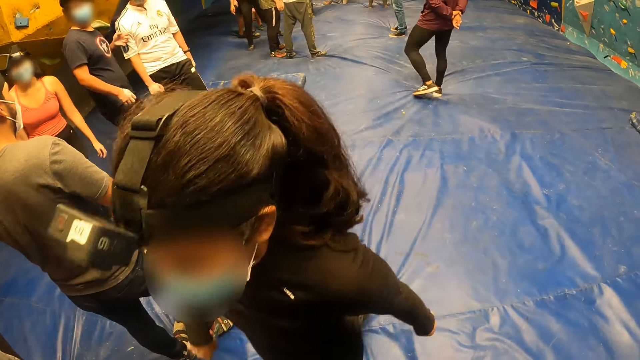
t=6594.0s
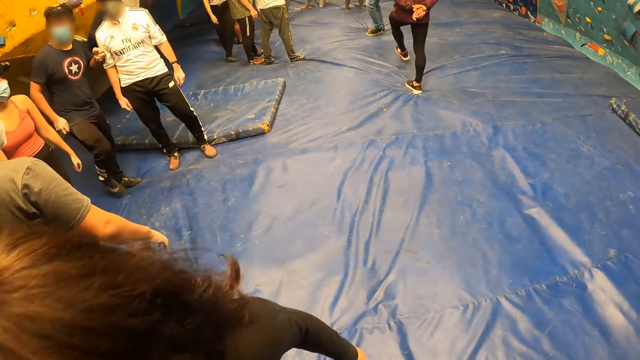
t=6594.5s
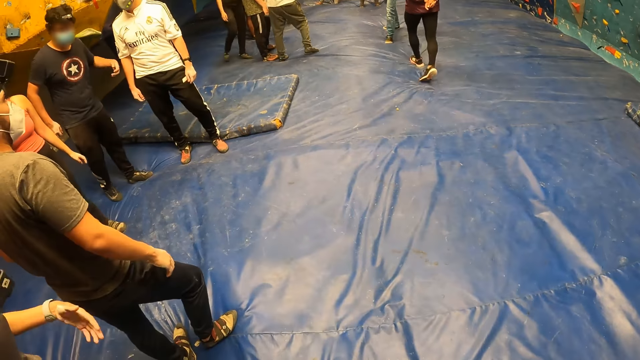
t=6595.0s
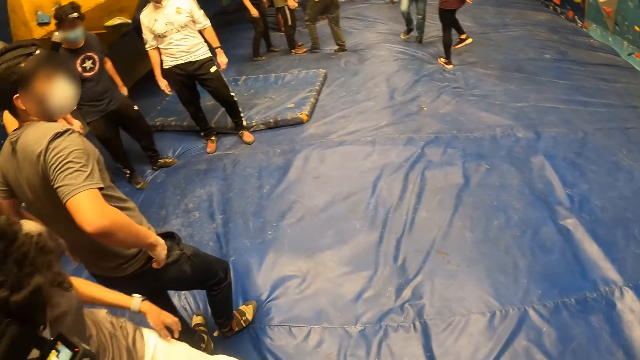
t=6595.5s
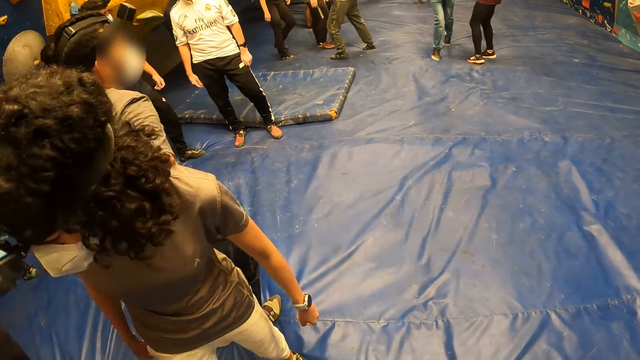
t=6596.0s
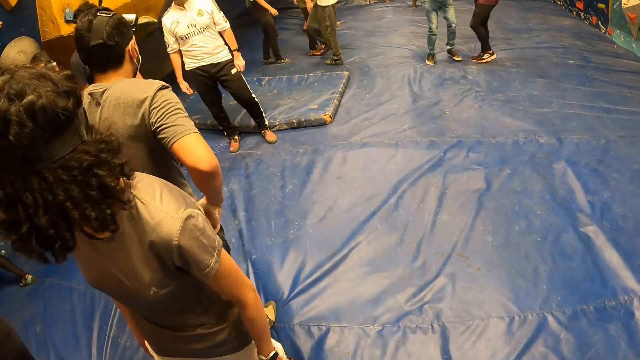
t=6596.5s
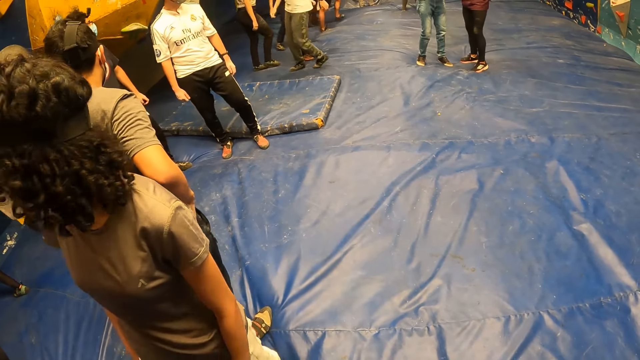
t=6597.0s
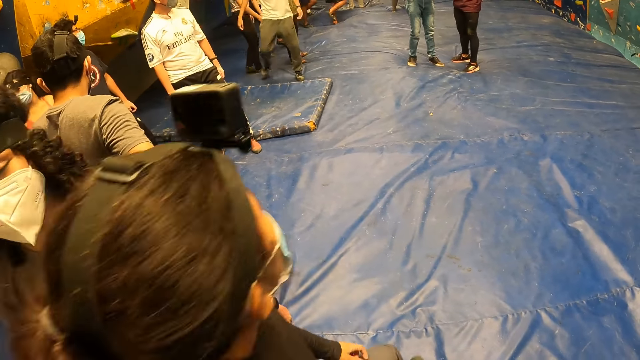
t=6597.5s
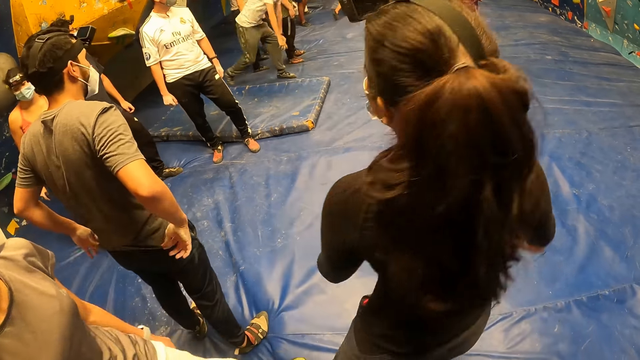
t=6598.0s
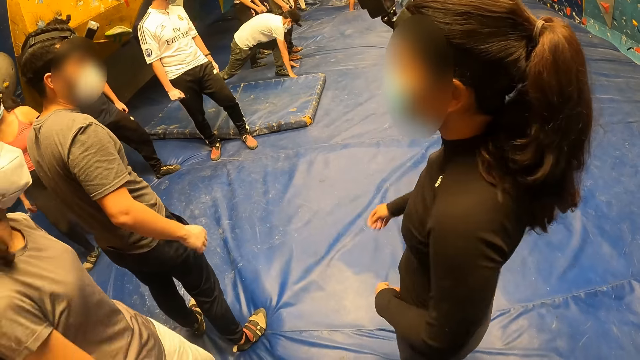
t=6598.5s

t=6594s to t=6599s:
The camera wearer looks around.

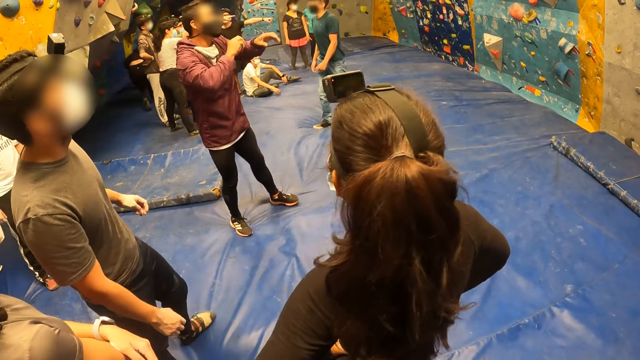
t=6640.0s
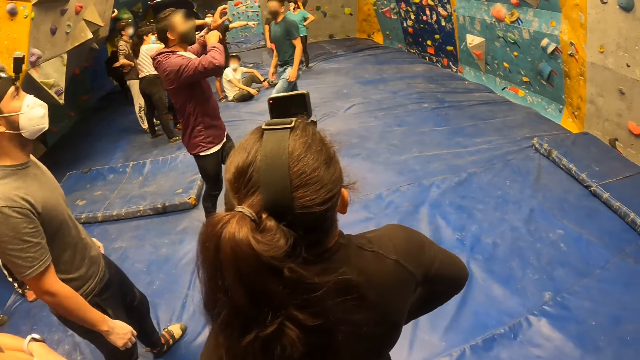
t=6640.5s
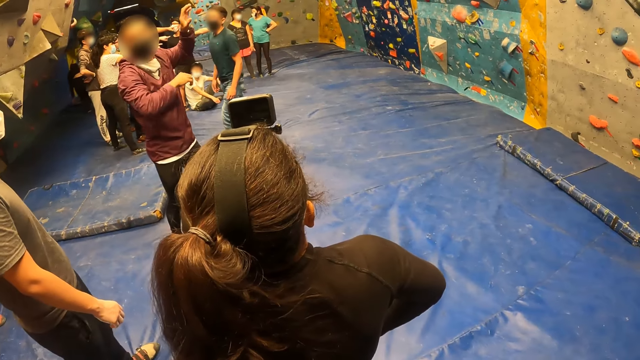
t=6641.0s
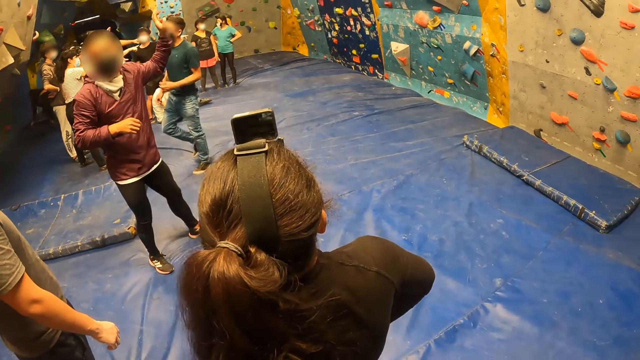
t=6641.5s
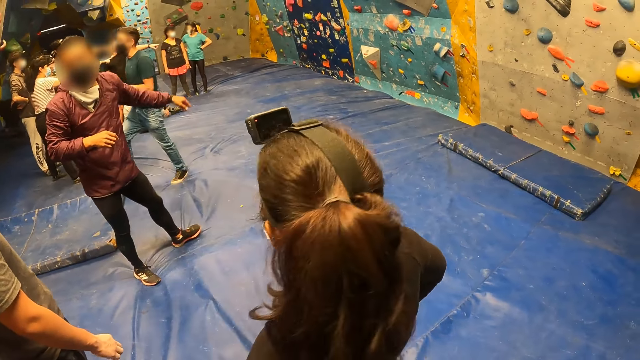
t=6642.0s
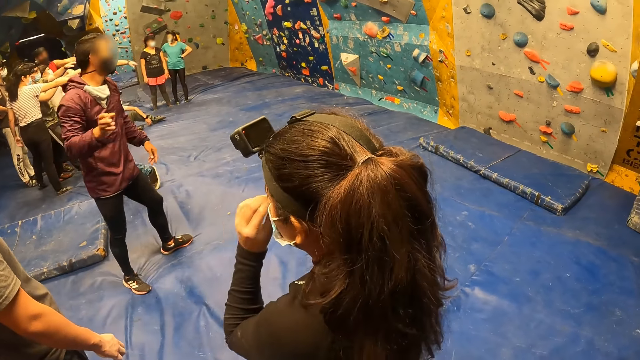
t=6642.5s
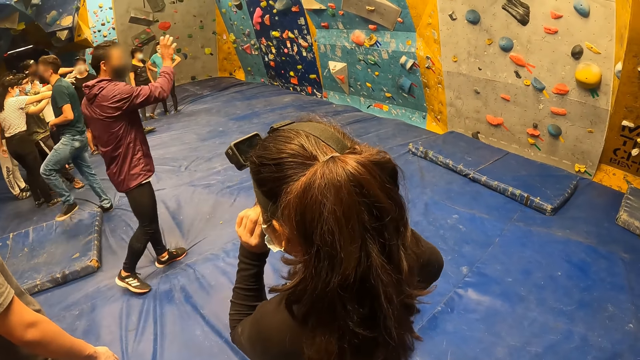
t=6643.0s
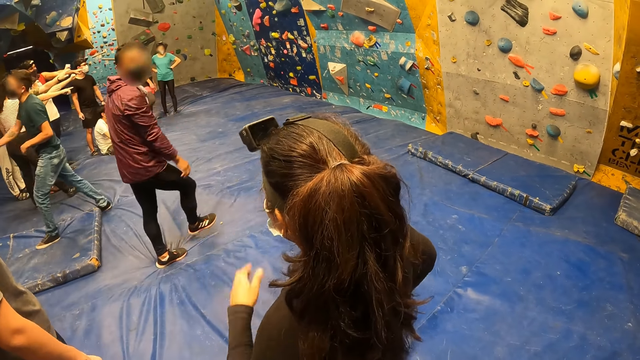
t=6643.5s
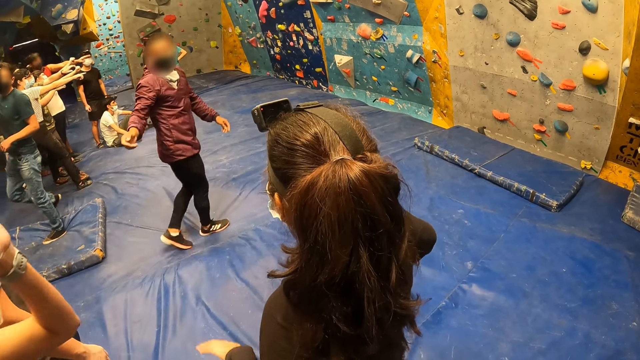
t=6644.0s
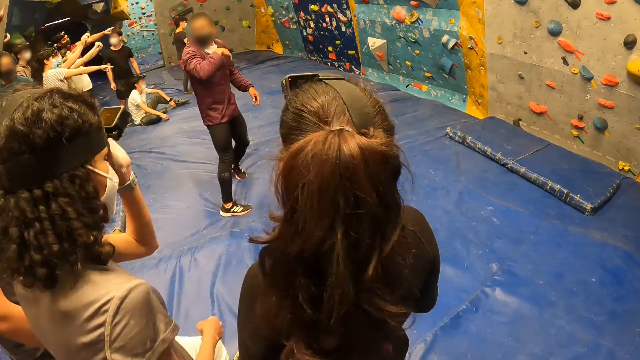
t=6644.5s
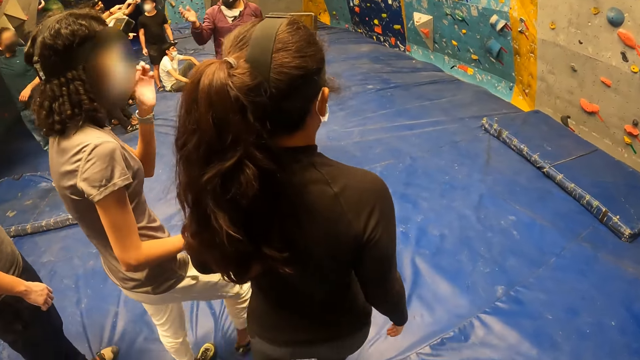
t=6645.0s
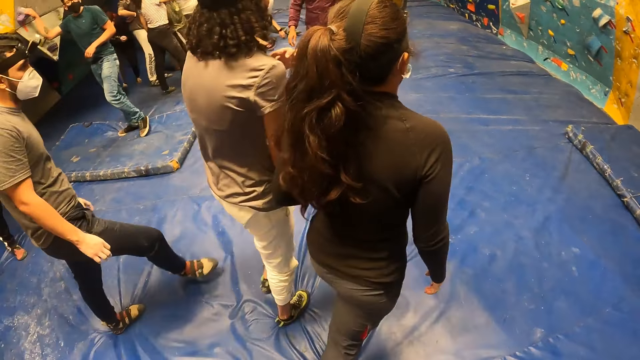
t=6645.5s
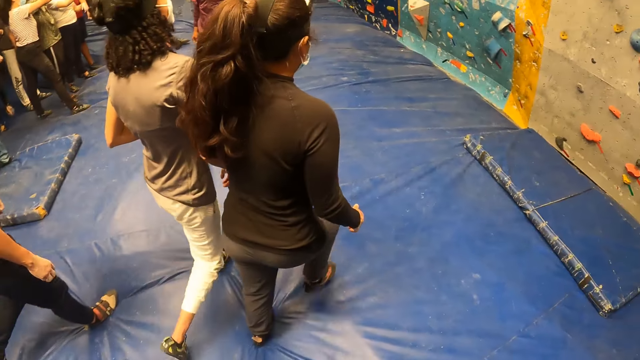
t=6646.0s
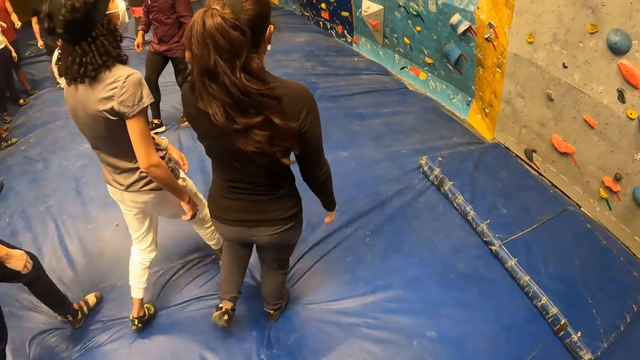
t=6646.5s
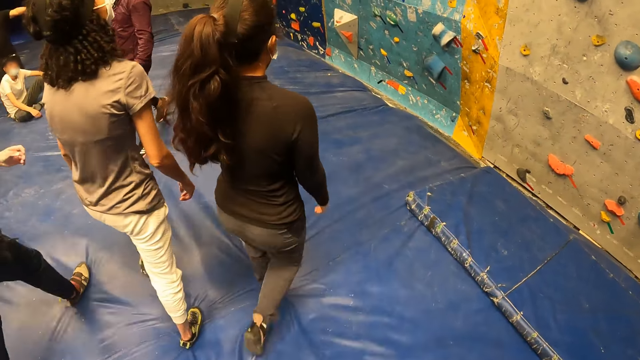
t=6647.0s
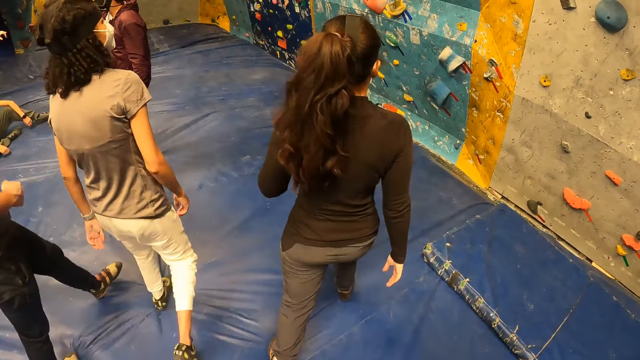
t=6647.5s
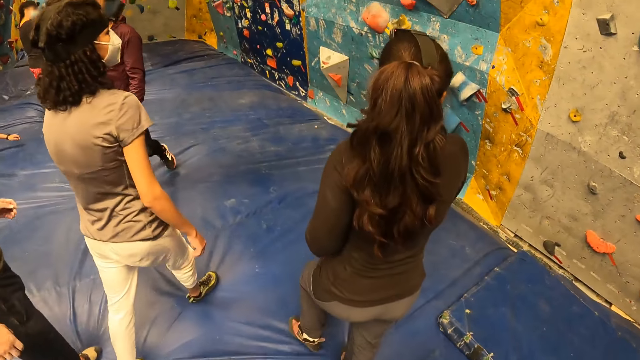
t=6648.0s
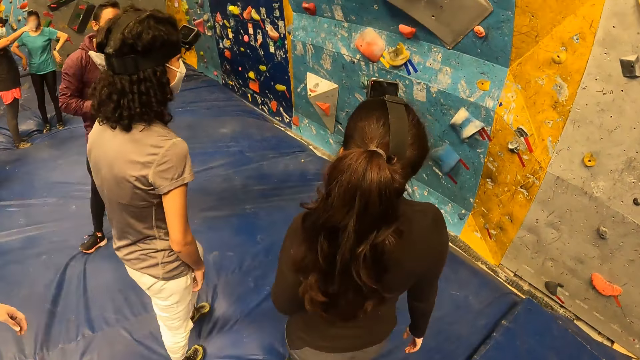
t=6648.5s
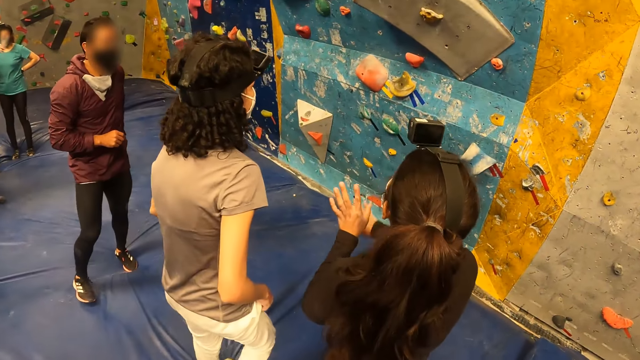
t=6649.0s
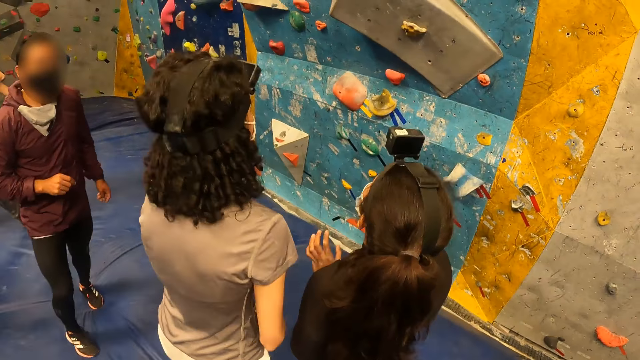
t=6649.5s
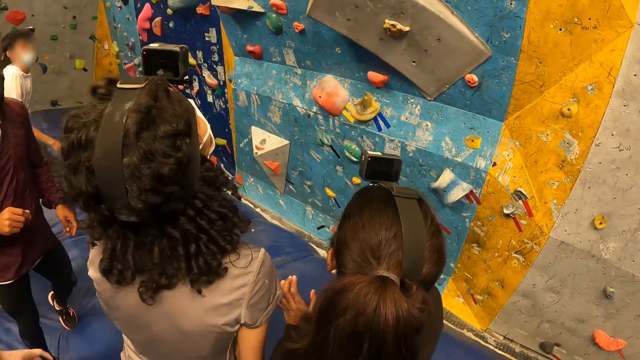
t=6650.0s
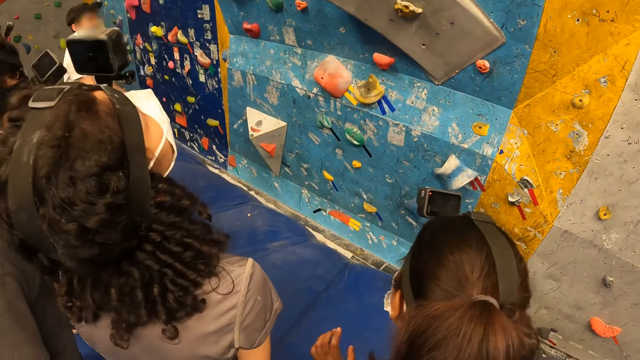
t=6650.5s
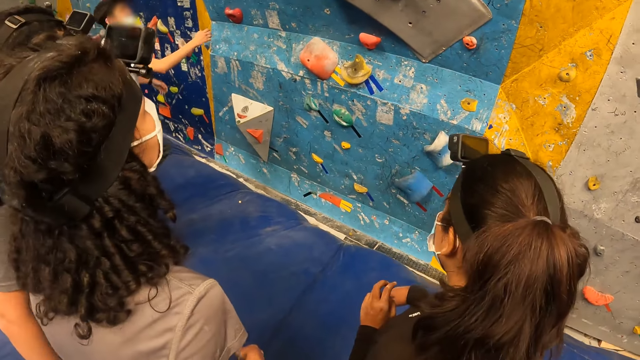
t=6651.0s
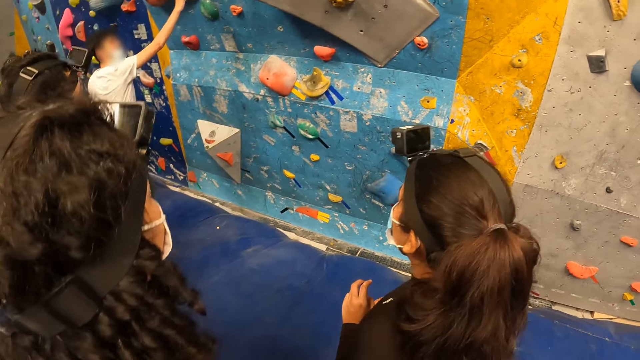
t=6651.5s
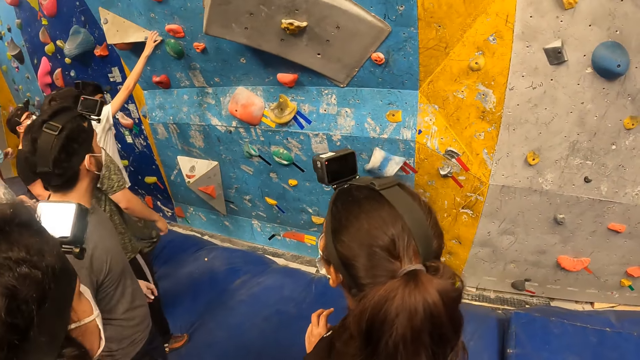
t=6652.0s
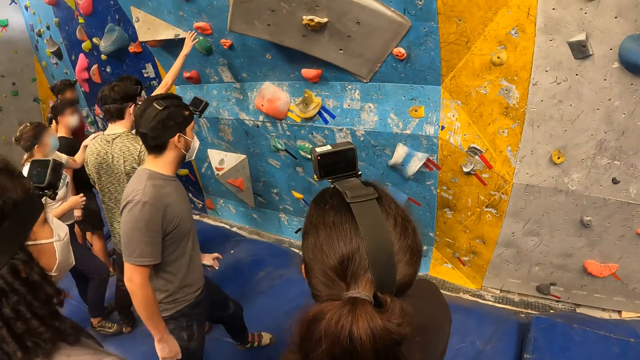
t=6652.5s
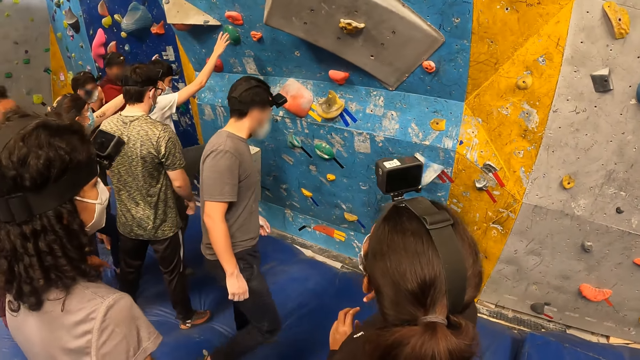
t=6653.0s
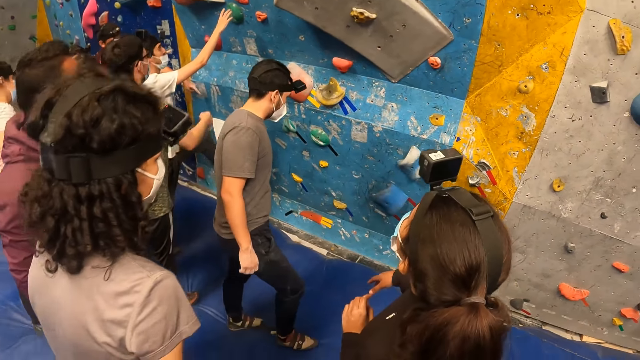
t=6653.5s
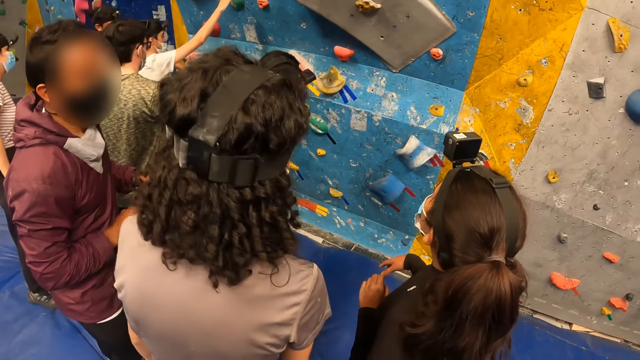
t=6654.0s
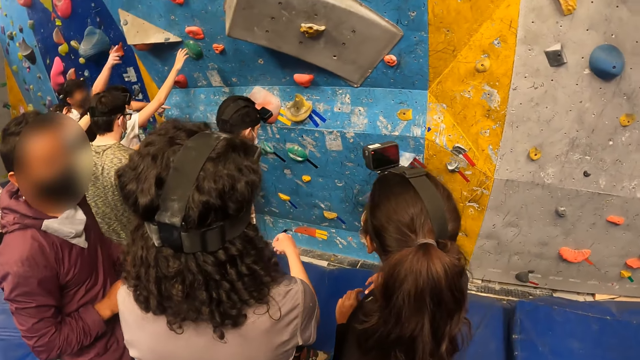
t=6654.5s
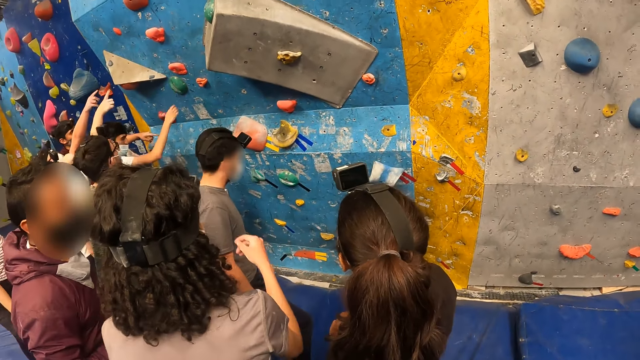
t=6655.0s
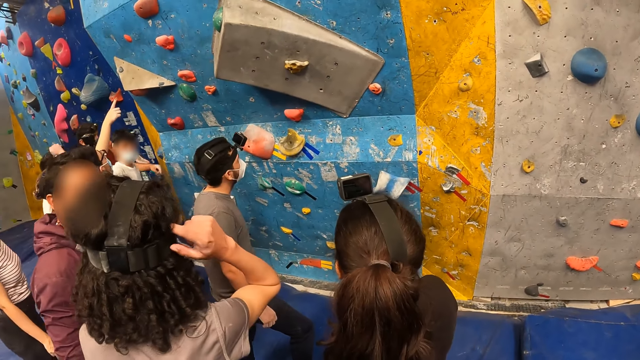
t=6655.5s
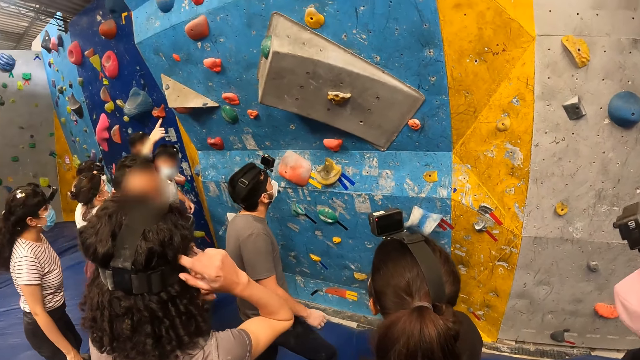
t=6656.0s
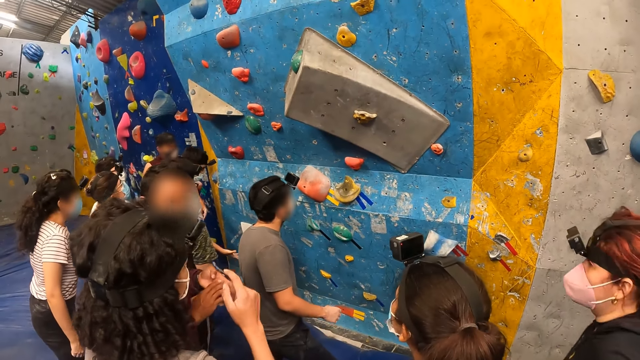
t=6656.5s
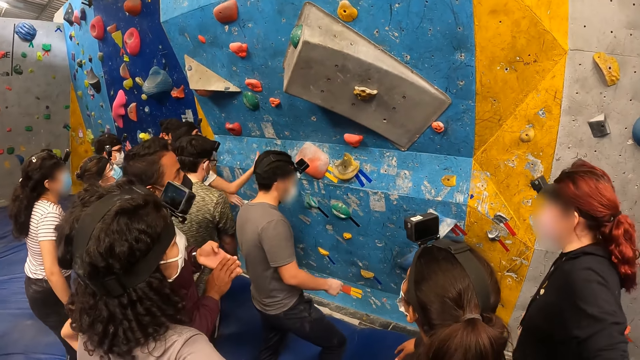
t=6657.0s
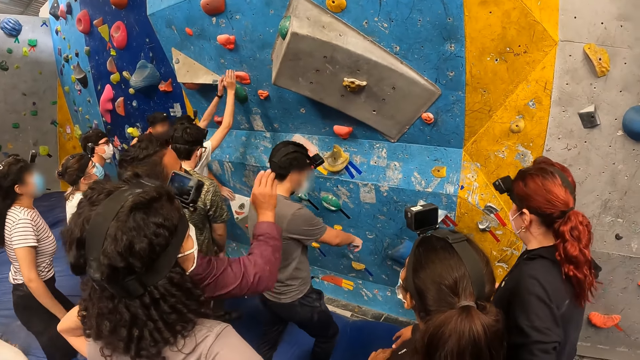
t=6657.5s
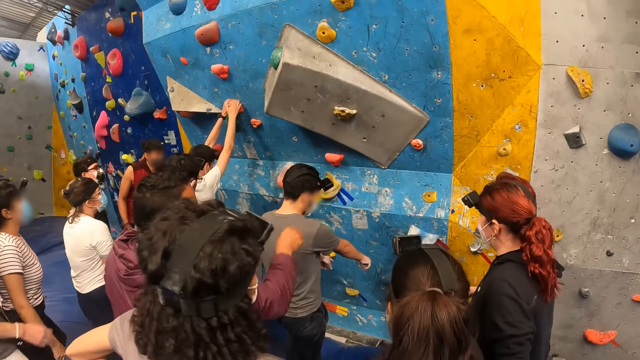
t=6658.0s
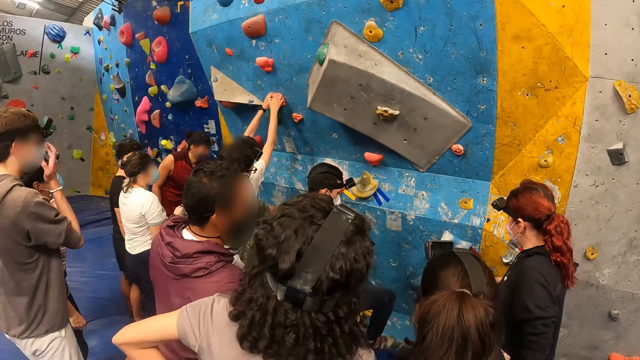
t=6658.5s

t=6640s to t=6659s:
The camera wearer looks at the wall. The woman adjusts her camera with her left hand. The camera wearer walks to the wall. The woman converses with another woman and a man. The first woman scratches her hair with her right hand. The camera wearer looks at the wall.
